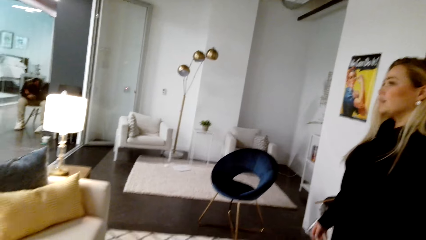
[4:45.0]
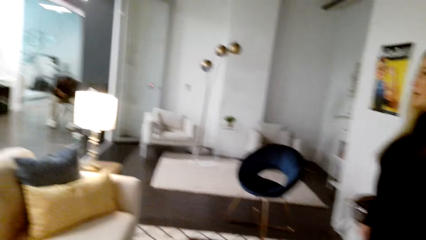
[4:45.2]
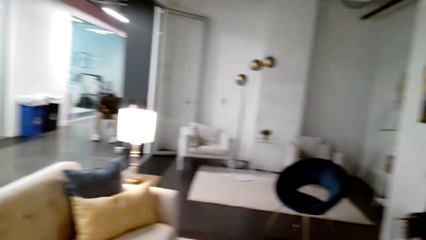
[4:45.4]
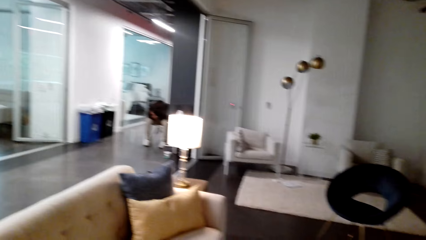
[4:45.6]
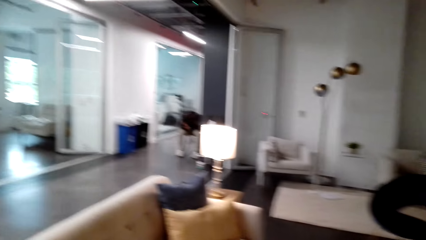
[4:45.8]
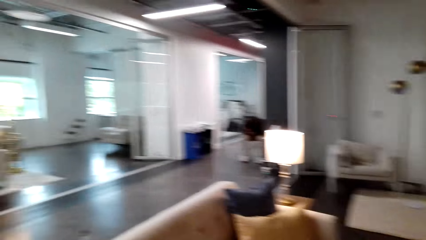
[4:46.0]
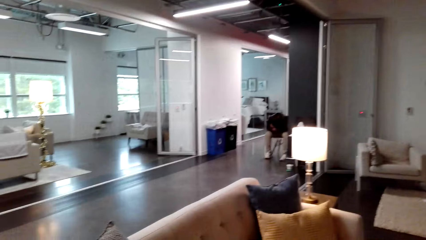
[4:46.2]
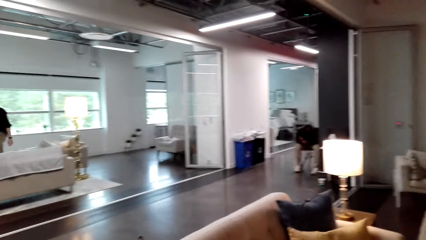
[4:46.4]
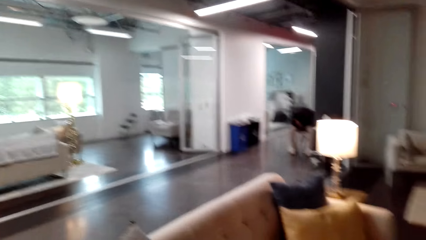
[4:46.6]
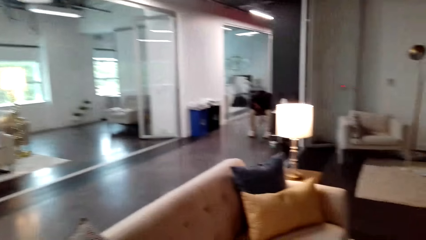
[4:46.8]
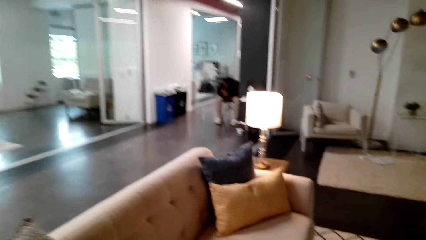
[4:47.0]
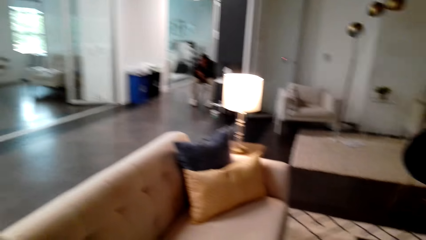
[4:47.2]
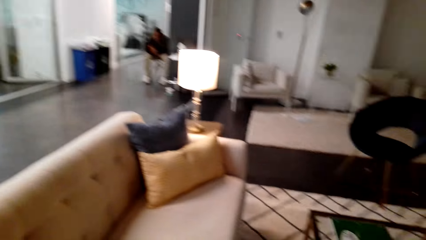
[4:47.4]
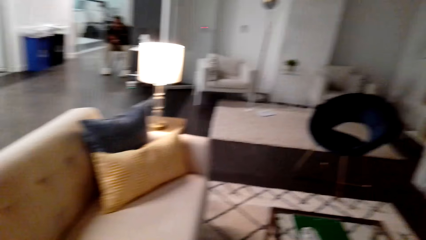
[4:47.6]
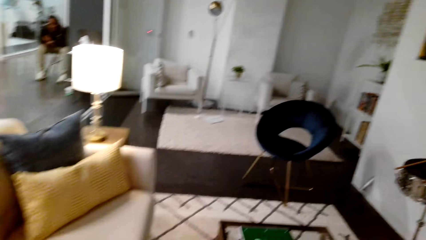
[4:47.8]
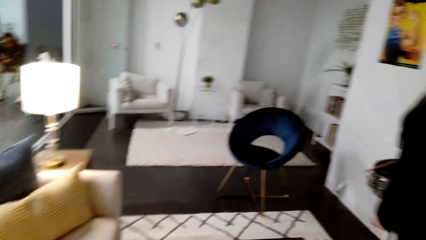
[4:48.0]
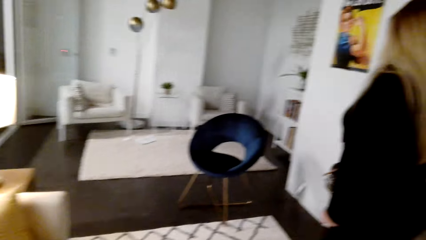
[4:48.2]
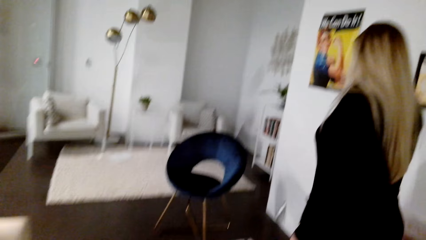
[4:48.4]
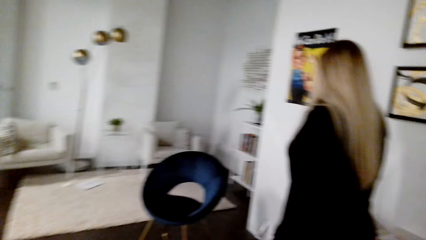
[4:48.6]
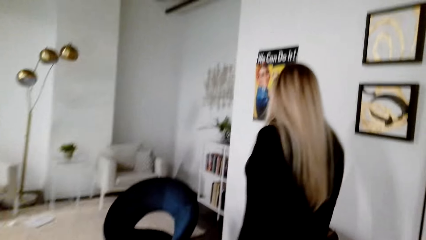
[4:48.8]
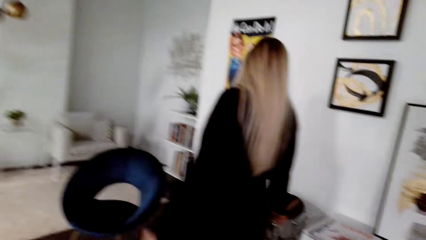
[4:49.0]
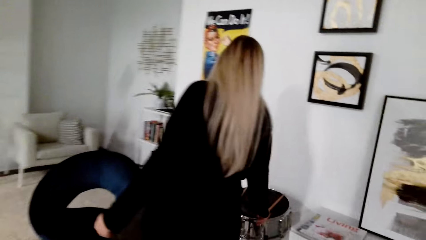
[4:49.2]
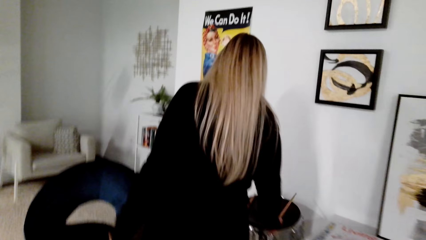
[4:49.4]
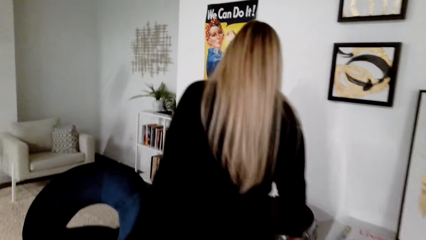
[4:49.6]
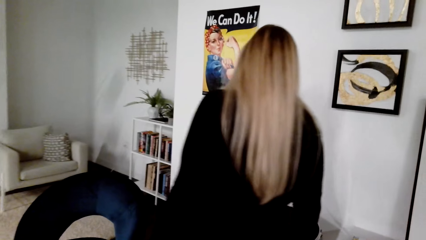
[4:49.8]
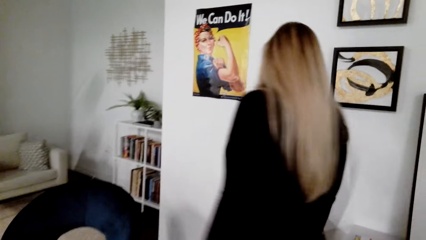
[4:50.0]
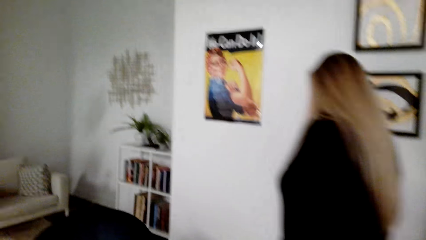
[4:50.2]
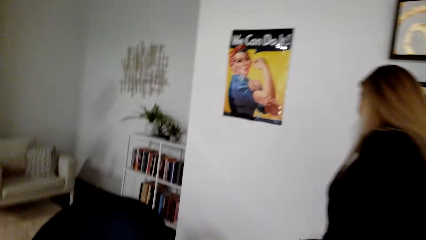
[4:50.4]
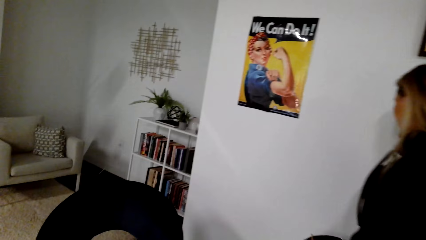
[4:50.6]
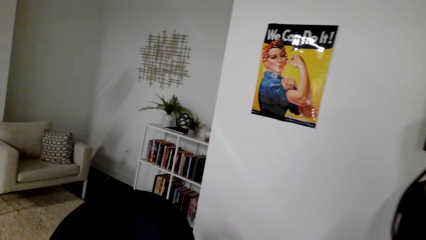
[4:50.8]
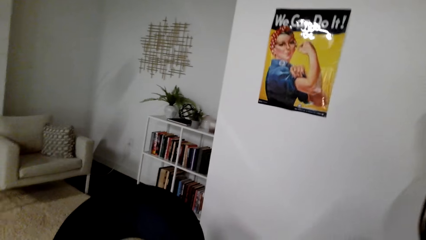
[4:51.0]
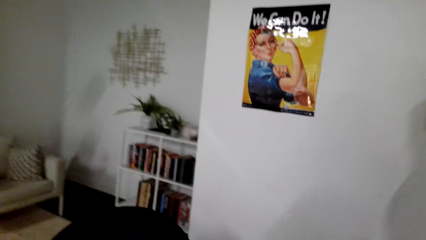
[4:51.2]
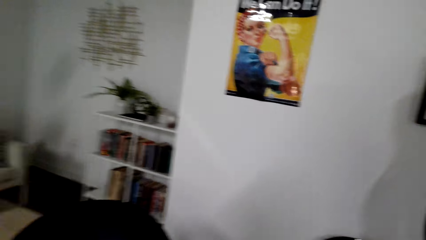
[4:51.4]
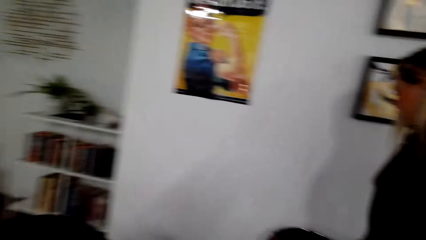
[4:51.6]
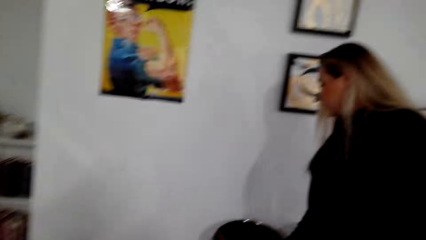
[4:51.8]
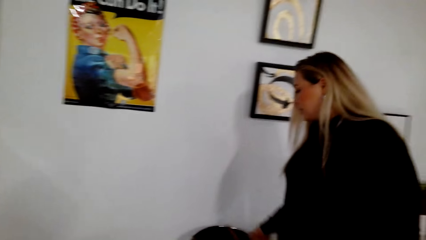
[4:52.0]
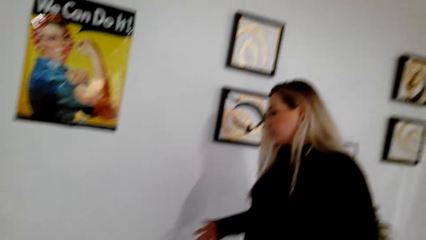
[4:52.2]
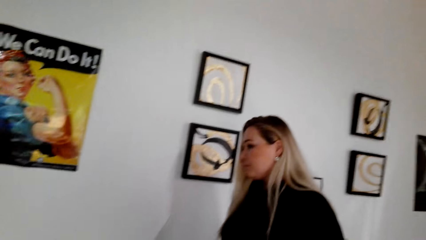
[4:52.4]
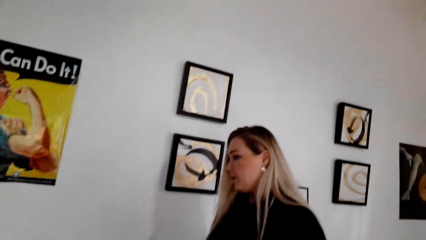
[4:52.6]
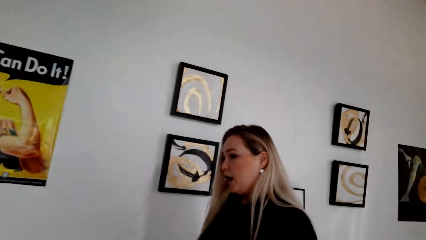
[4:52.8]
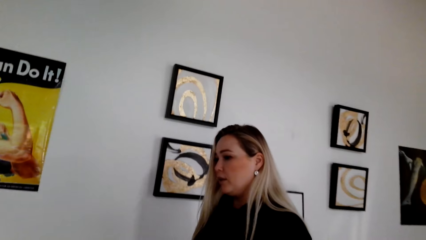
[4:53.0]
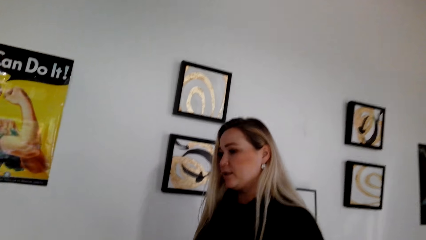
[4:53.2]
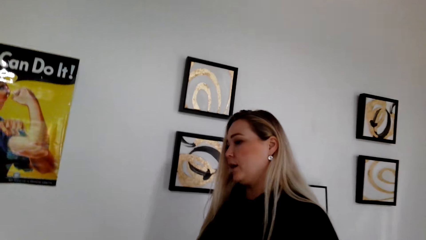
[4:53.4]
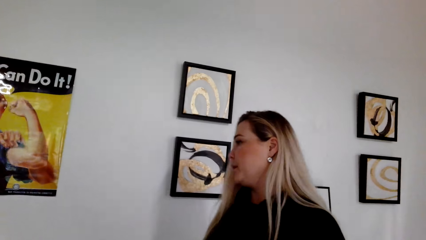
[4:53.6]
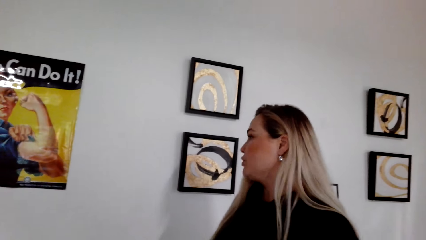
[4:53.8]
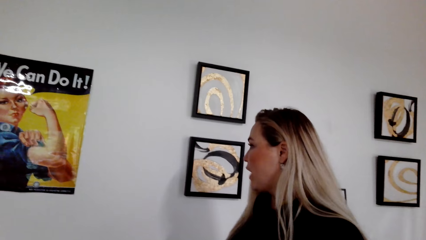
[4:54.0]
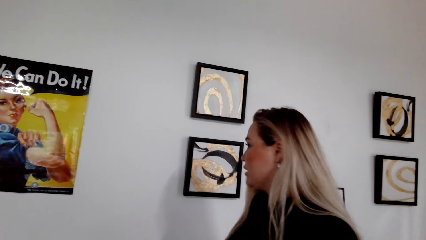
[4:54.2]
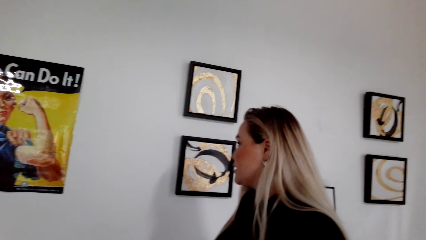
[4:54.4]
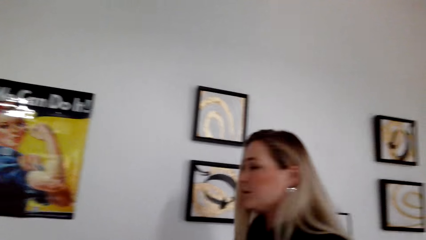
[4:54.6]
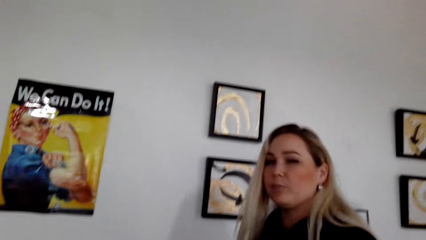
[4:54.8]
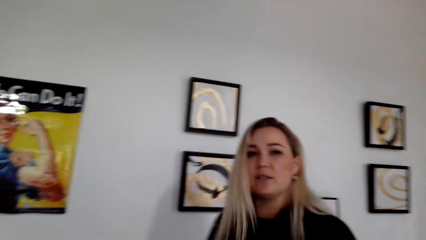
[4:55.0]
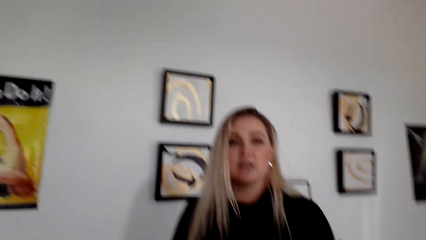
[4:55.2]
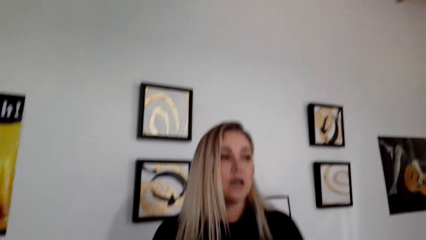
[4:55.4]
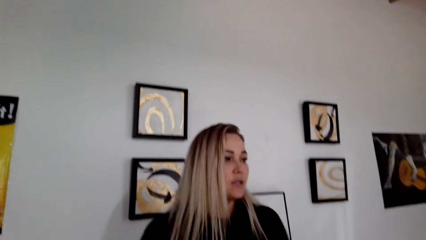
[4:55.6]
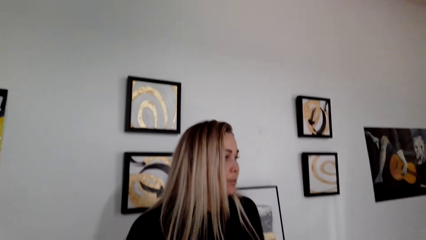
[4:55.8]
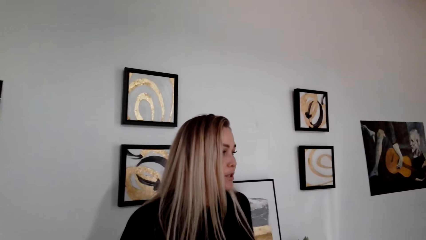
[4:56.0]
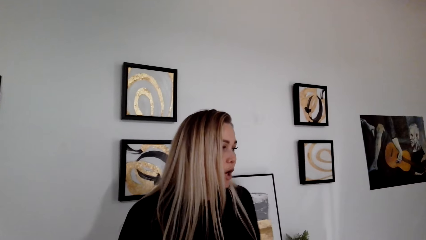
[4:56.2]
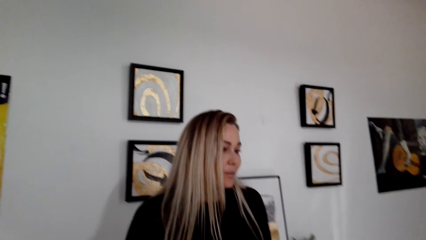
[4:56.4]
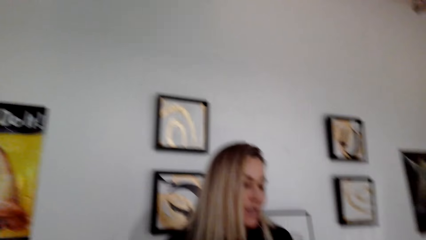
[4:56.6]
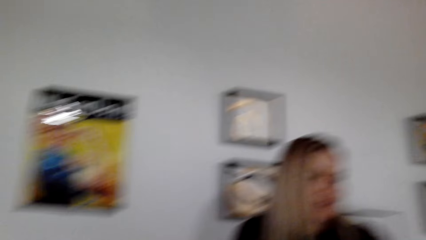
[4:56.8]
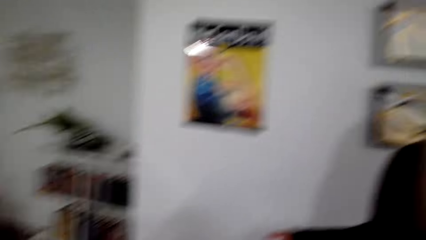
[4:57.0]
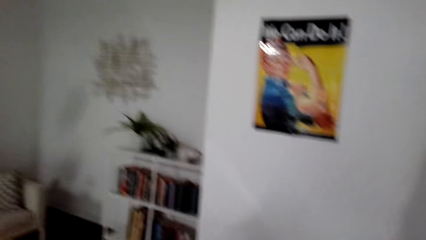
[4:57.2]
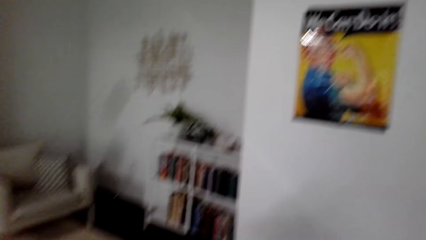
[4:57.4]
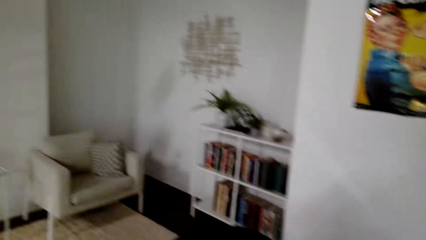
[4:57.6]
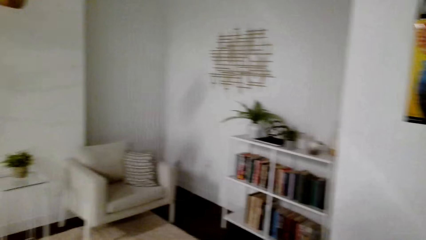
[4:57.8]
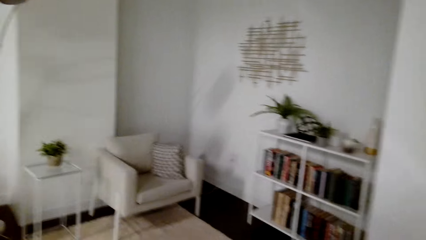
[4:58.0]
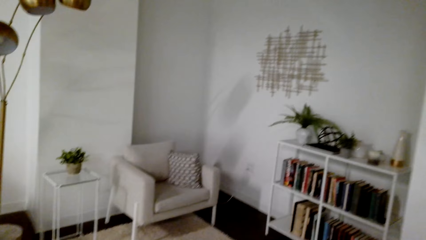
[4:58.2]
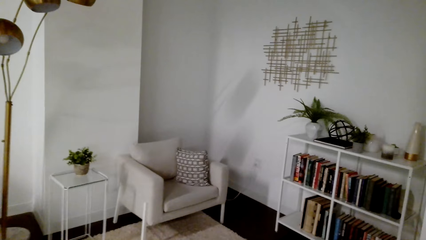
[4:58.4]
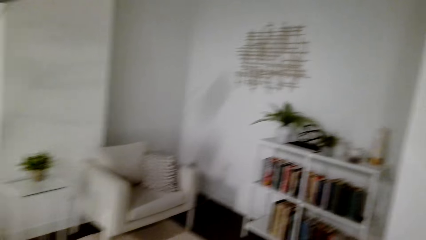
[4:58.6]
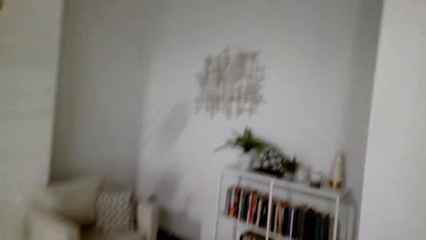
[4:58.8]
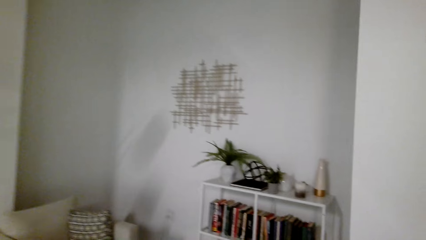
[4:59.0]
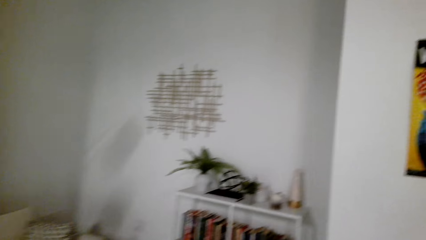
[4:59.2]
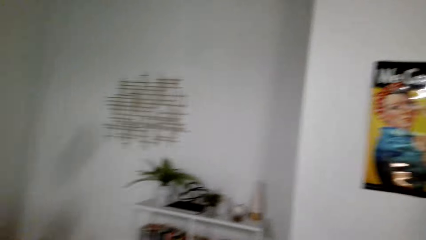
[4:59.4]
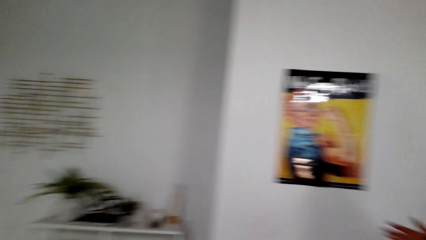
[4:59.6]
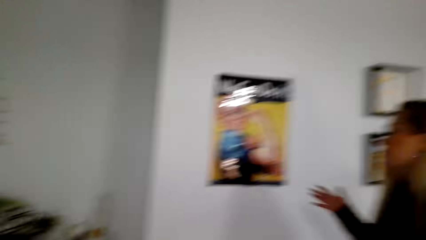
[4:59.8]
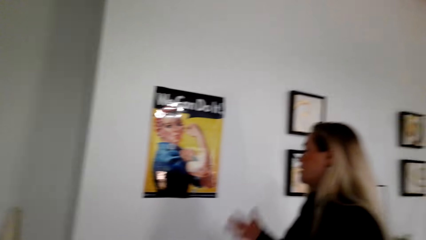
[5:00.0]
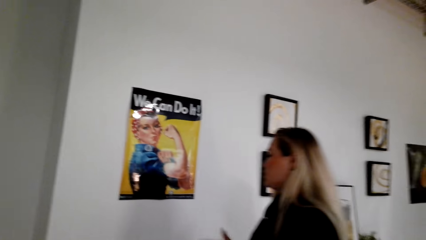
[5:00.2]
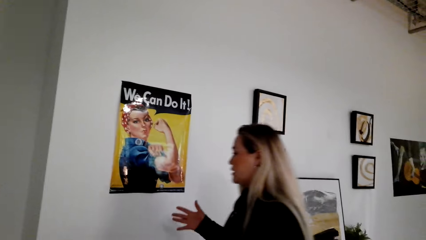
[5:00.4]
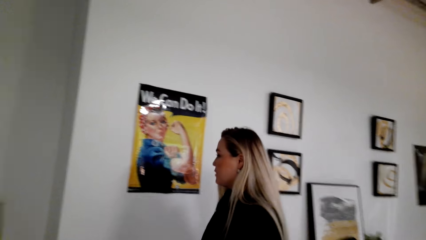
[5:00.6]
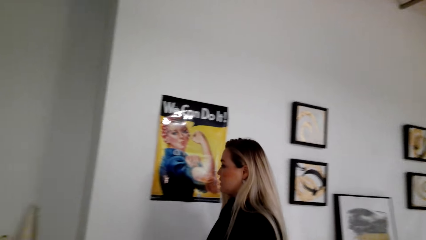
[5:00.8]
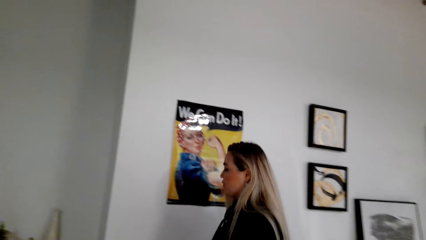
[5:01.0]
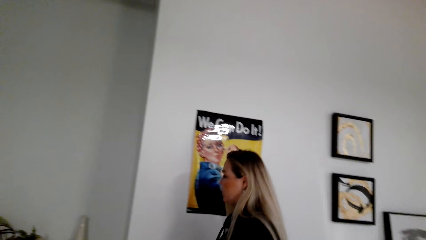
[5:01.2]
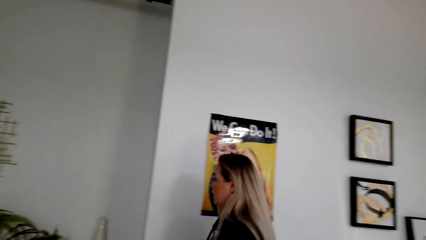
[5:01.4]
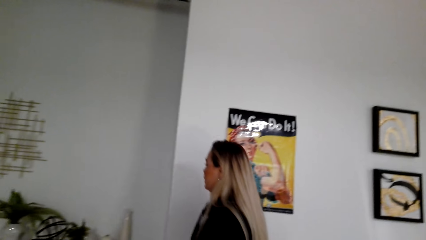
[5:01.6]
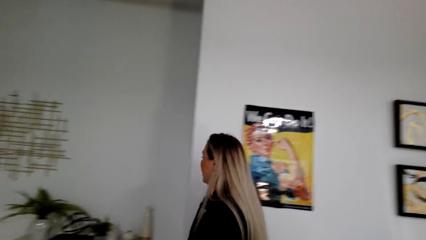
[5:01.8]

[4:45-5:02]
The camera wearer looks around the house.
